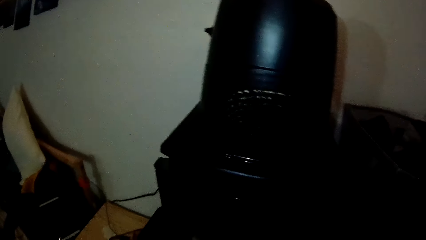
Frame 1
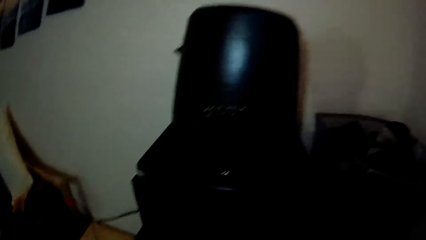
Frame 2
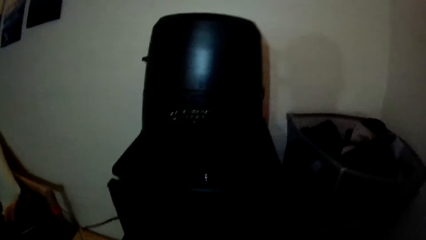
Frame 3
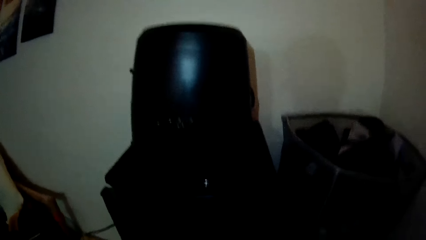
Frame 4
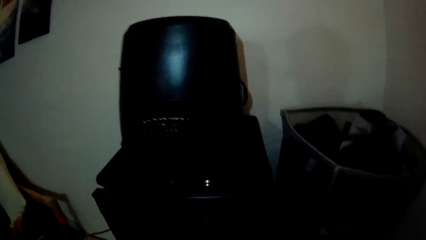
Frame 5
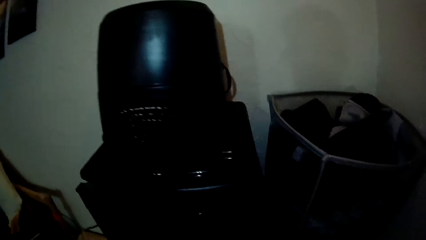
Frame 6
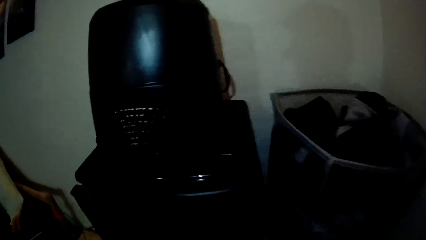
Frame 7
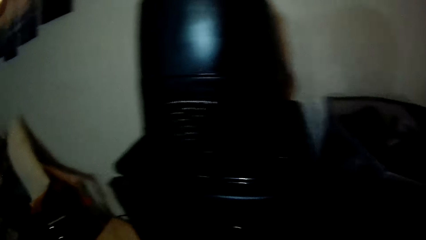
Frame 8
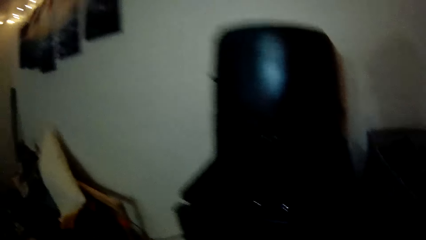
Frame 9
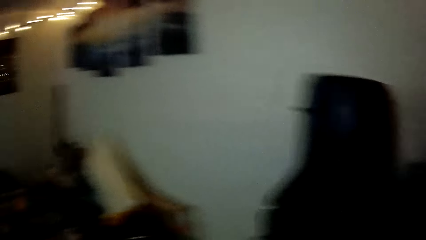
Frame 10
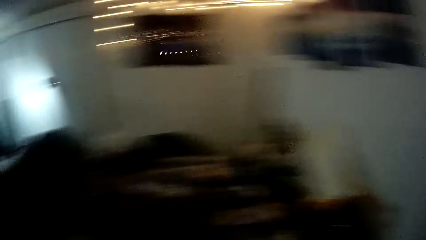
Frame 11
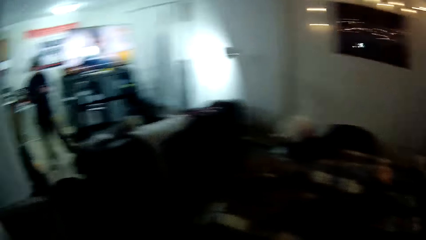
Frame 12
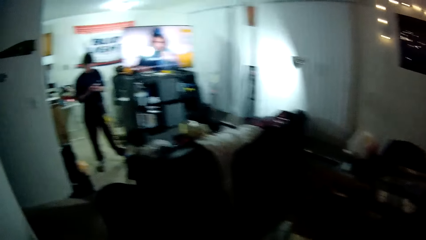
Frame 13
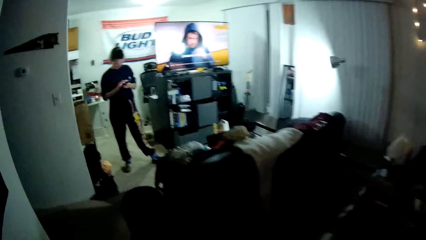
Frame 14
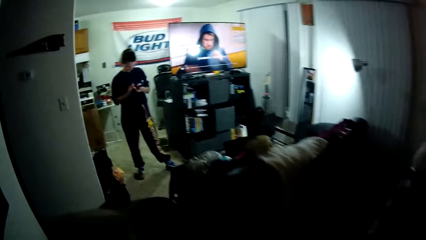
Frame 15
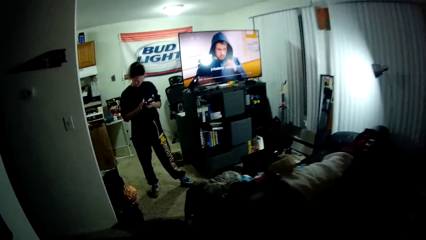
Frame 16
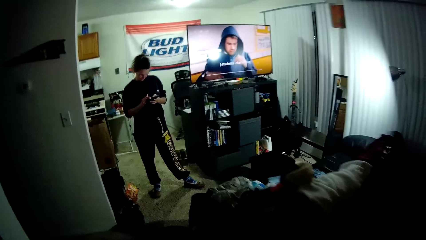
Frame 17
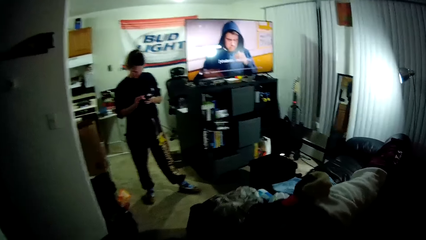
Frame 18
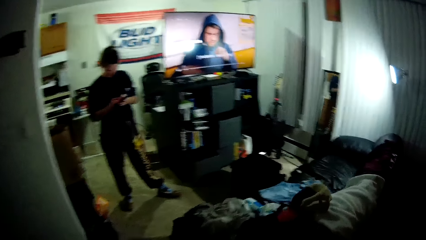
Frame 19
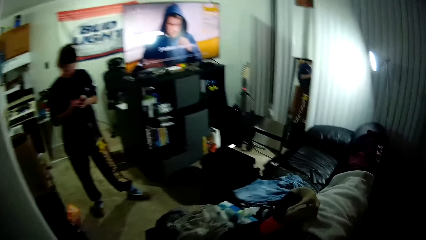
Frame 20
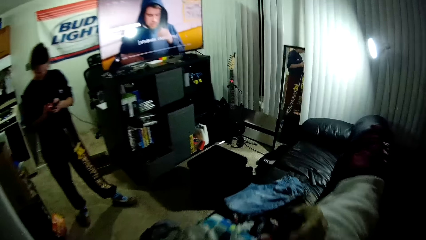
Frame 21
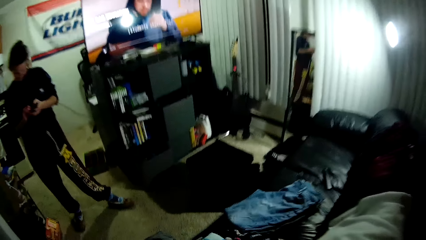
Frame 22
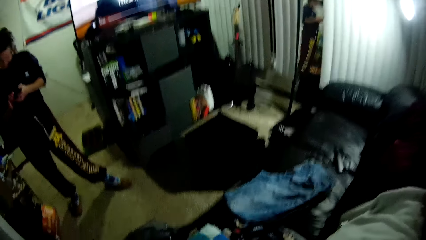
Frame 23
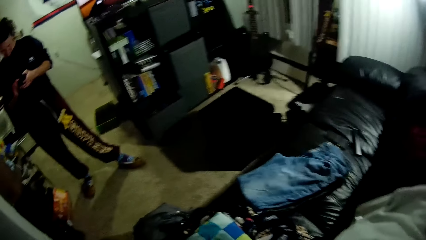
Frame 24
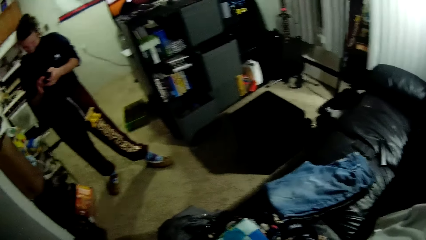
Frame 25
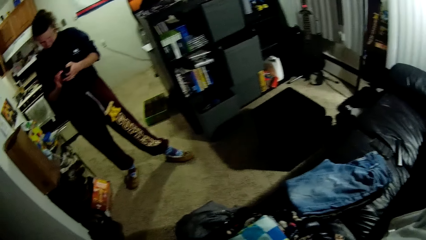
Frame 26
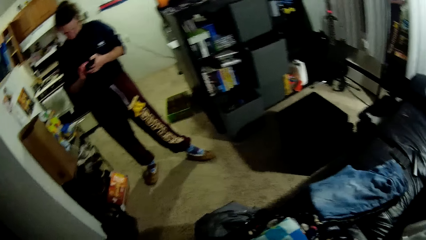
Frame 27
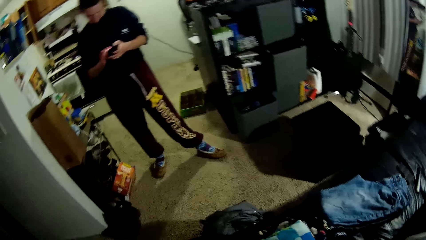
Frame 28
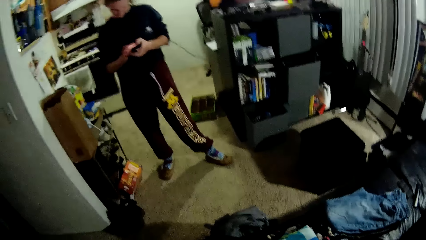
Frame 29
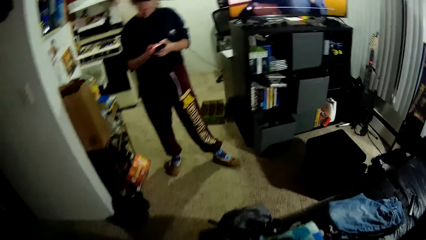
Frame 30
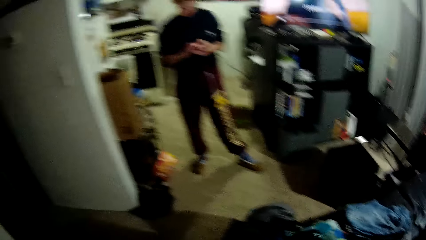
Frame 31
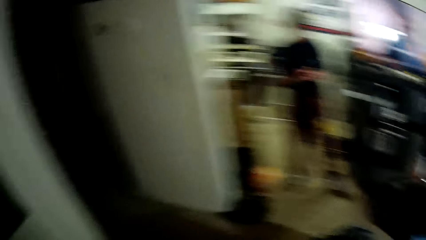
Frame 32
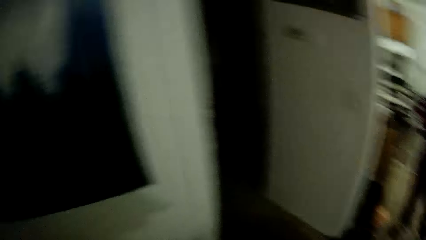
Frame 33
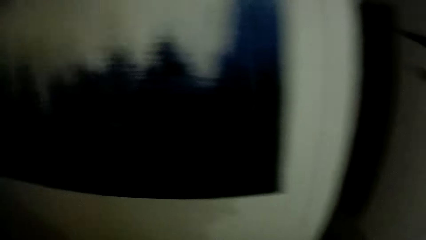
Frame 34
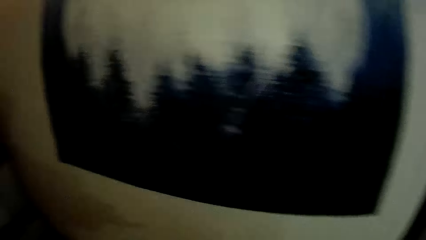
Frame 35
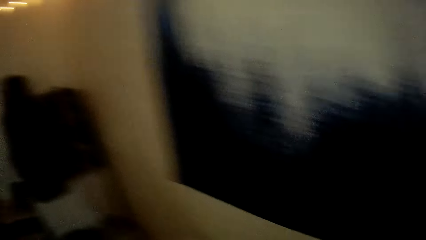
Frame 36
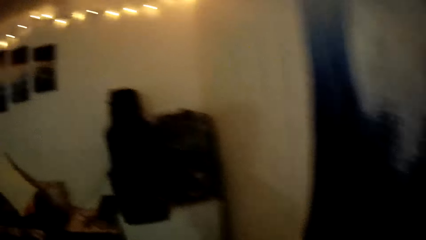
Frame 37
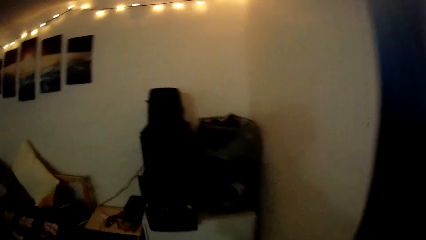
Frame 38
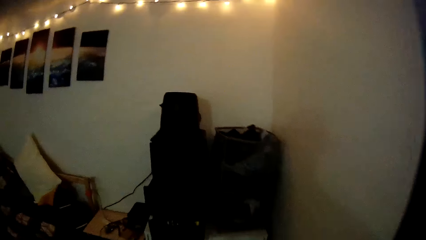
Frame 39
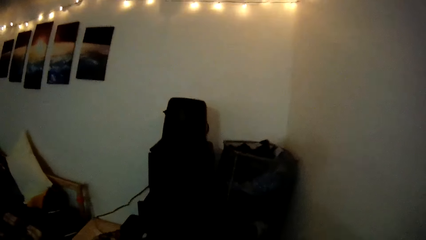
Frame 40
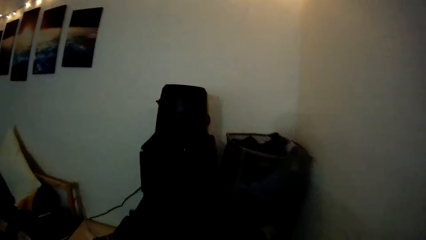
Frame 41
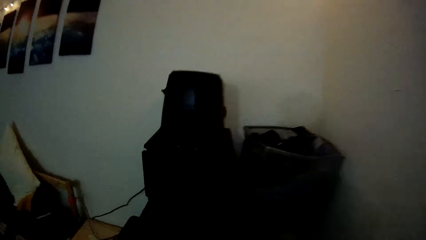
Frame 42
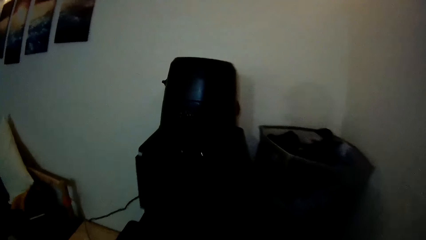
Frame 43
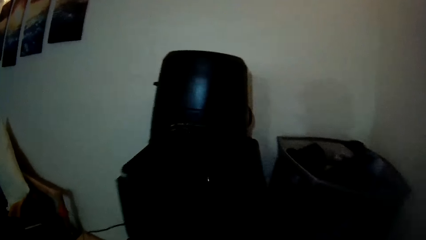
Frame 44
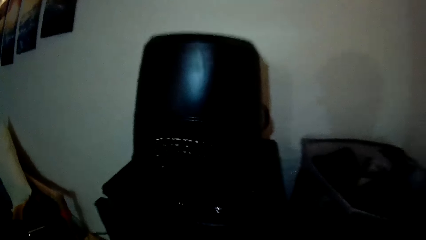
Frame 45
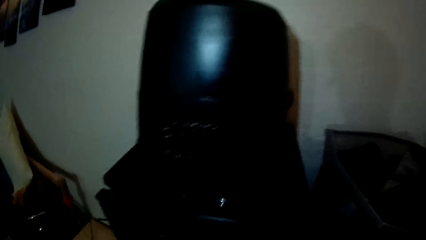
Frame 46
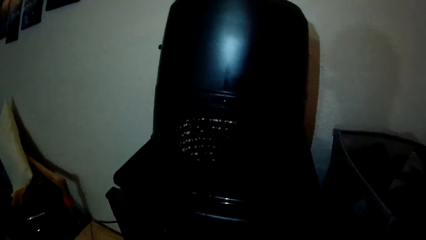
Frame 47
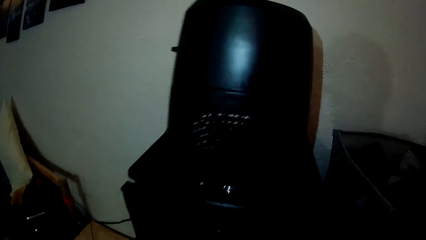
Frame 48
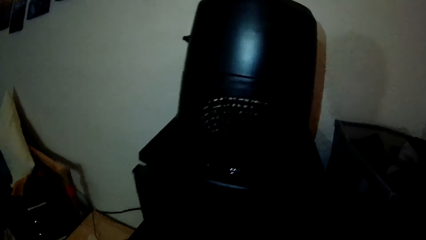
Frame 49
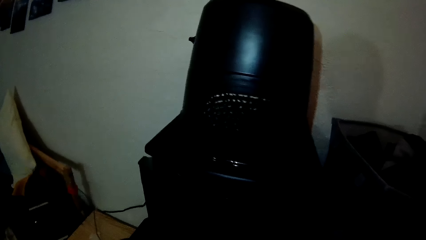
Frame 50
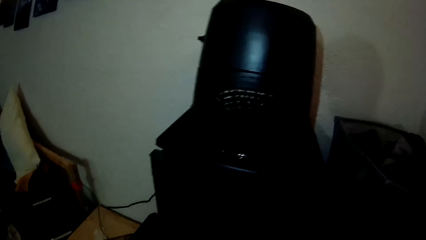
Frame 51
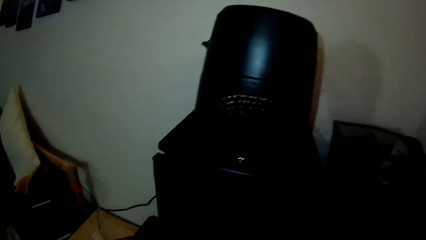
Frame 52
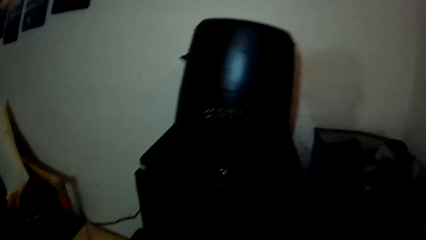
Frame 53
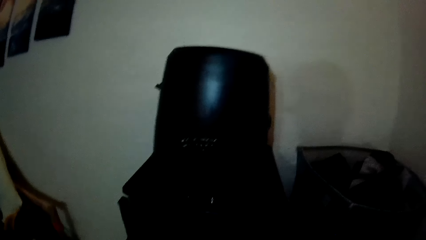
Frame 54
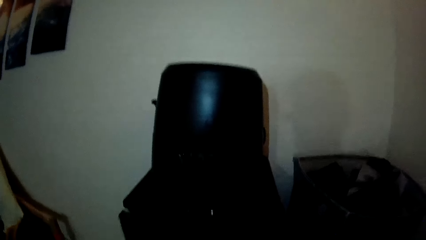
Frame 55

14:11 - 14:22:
The camera wearer looks at a person. Another person holds the phone.

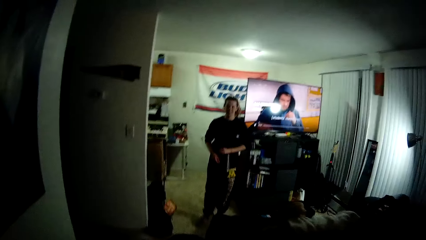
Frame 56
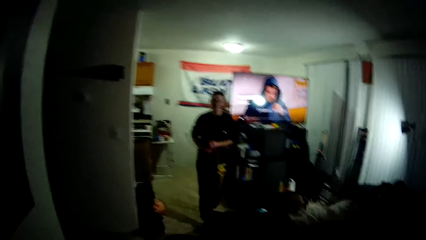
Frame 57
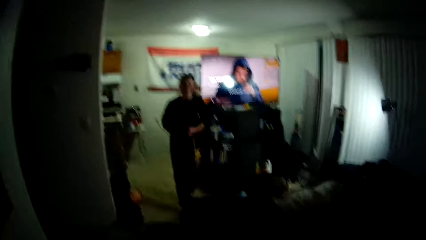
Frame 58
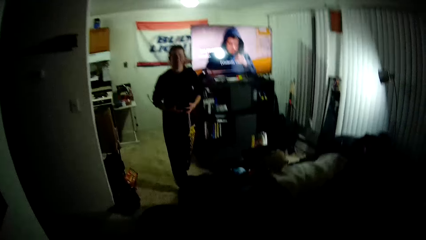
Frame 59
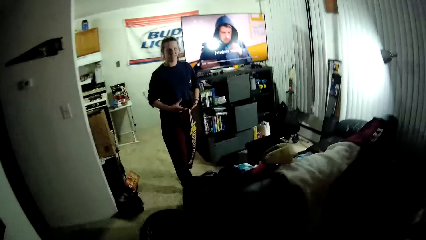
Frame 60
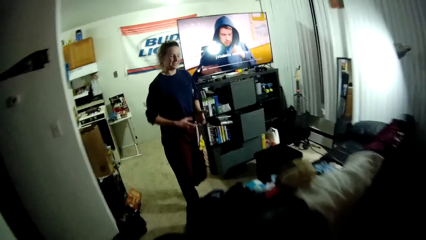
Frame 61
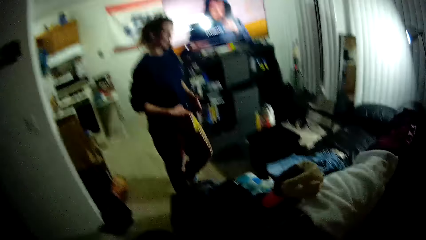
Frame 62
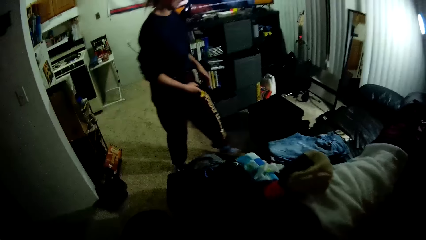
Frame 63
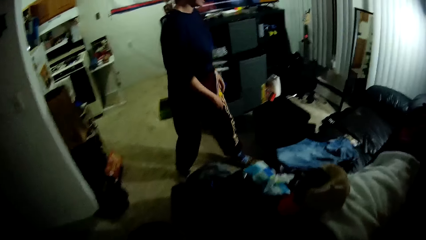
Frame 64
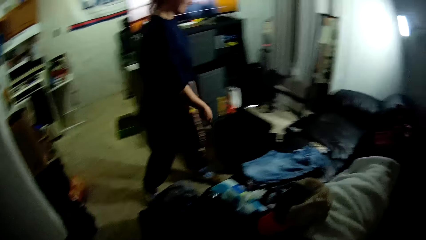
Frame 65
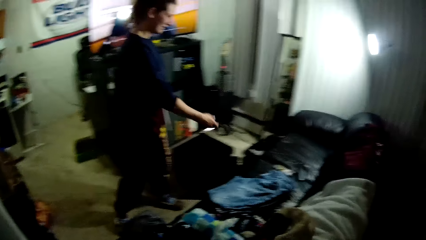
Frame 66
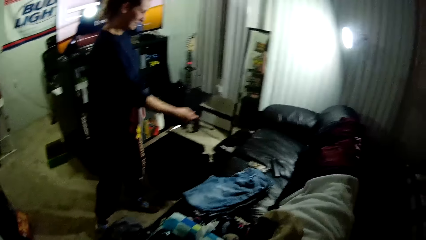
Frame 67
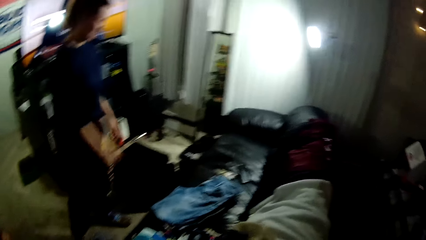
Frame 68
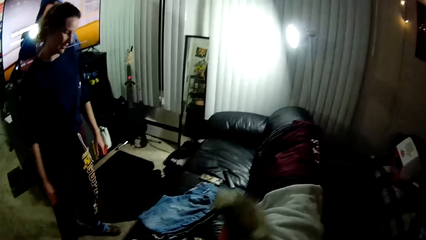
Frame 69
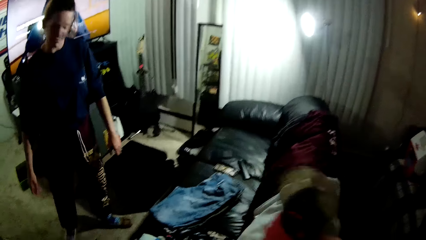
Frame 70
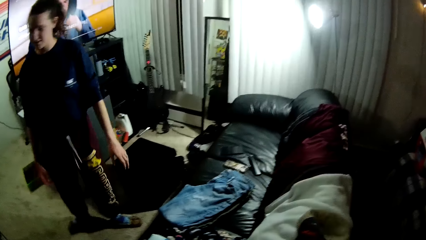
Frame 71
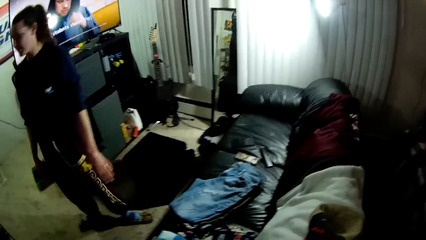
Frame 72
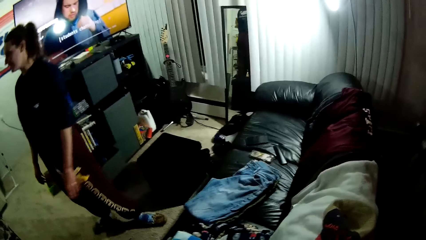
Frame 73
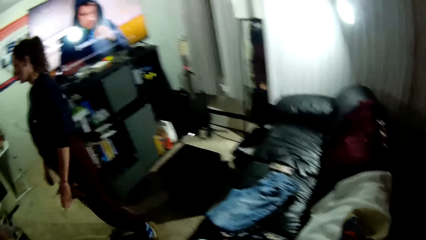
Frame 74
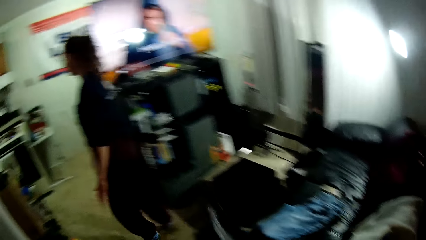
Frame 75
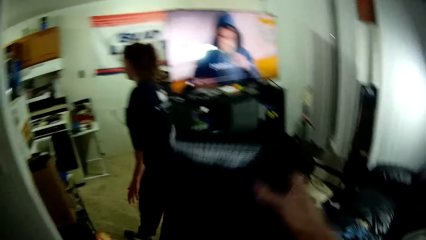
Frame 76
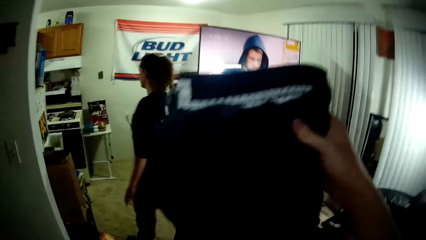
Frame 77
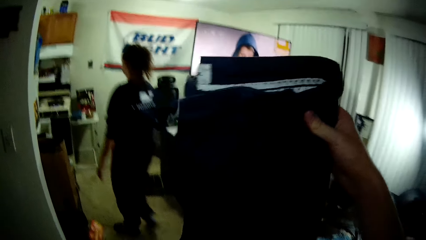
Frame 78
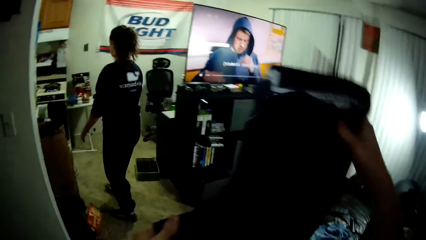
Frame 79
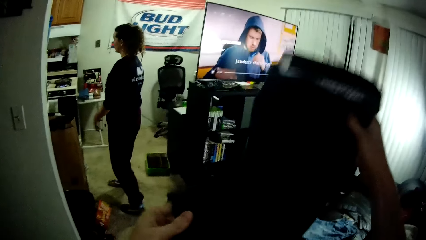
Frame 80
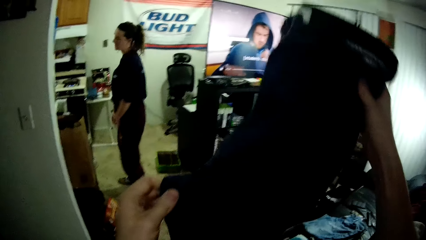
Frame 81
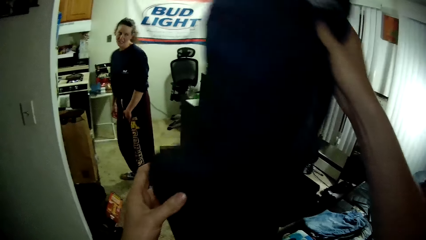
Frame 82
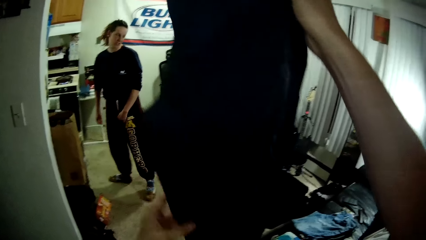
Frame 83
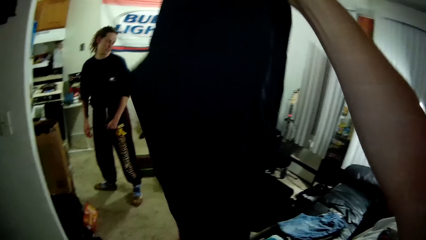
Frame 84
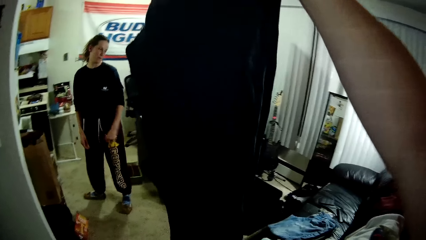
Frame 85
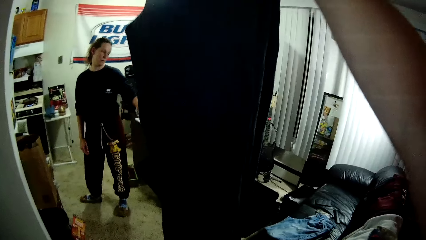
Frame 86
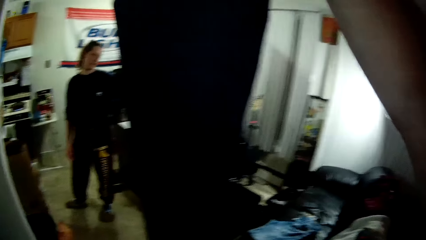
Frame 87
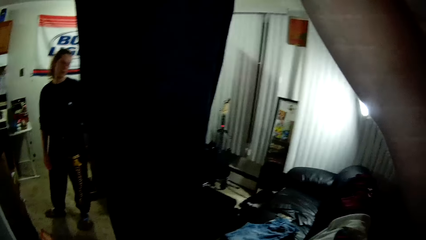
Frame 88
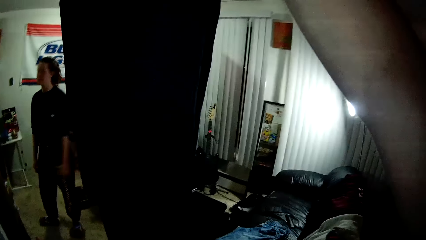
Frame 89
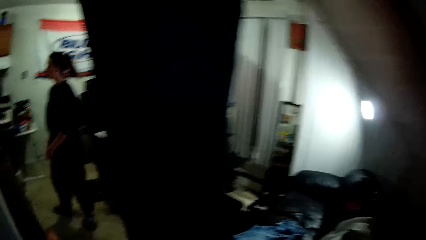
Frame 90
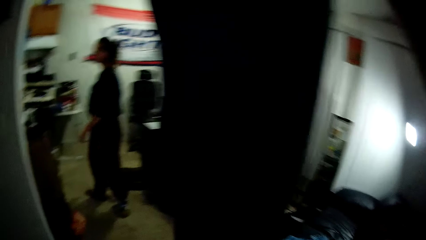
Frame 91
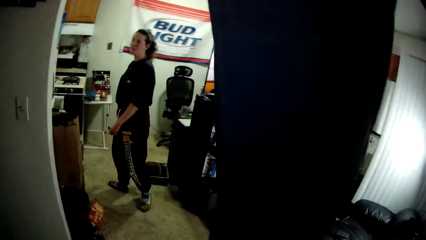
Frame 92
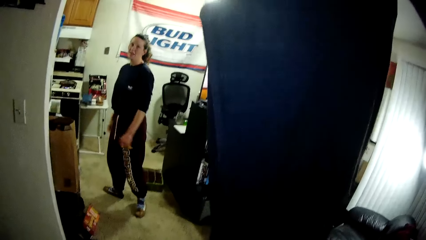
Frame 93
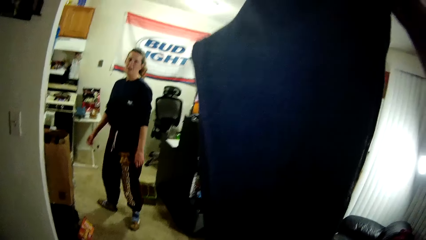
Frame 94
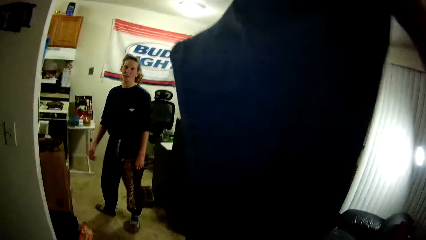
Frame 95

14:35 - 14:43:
A woman throws the cellphone on a couch. The camera wearer places the clothing items on the couch. The woman walks. The camera wearer holds the trousers. They fold the pair of trousers.
